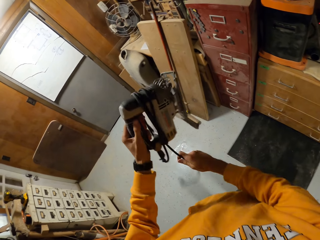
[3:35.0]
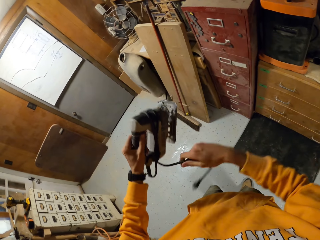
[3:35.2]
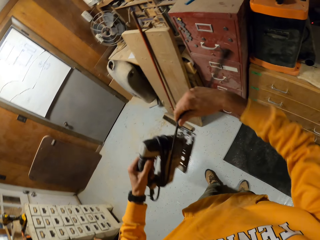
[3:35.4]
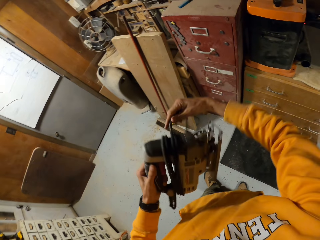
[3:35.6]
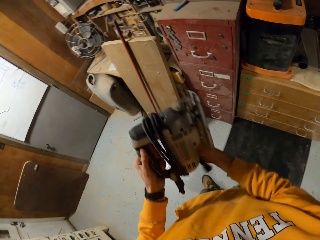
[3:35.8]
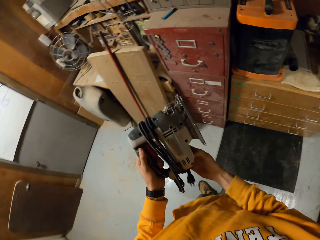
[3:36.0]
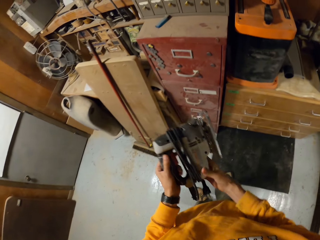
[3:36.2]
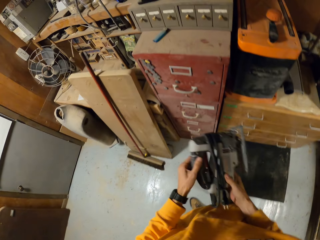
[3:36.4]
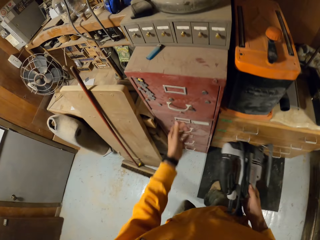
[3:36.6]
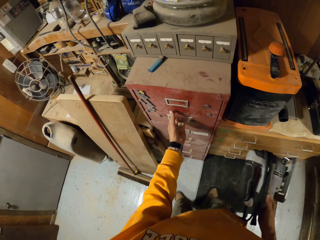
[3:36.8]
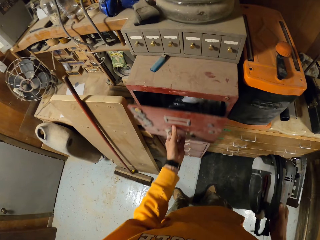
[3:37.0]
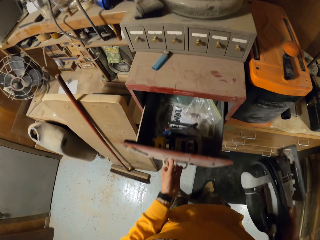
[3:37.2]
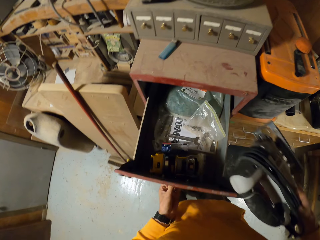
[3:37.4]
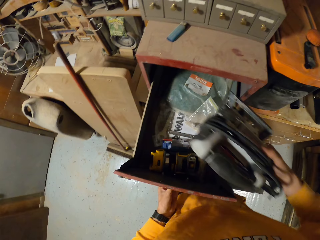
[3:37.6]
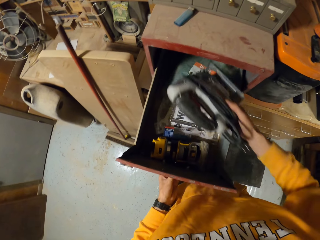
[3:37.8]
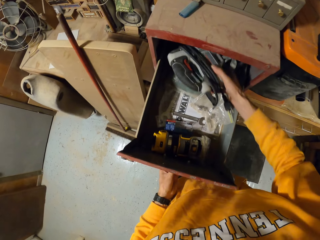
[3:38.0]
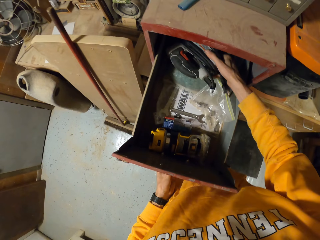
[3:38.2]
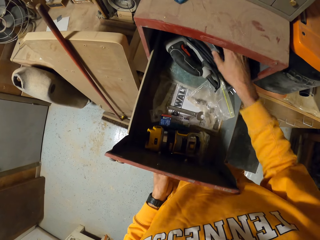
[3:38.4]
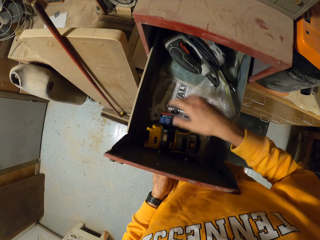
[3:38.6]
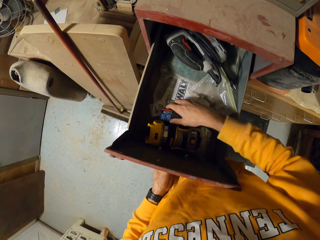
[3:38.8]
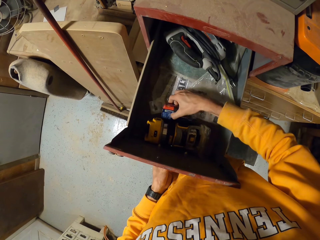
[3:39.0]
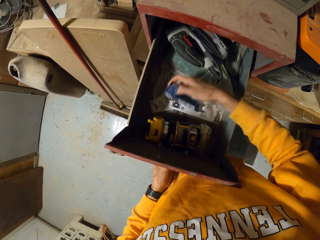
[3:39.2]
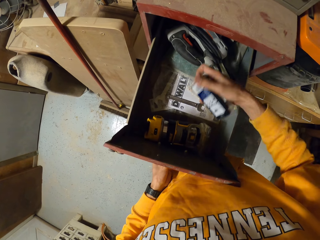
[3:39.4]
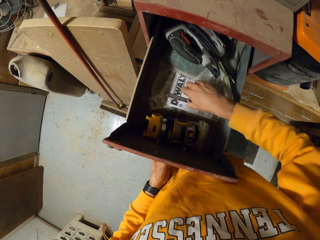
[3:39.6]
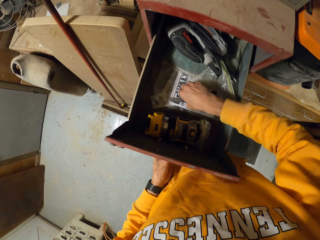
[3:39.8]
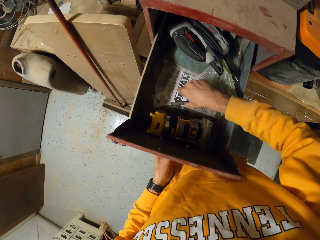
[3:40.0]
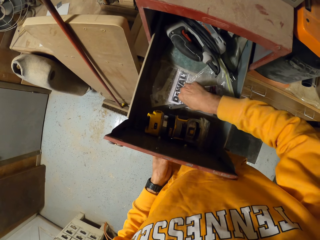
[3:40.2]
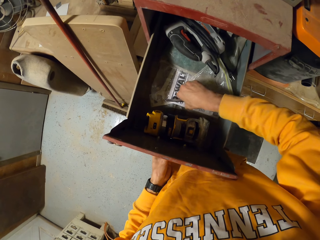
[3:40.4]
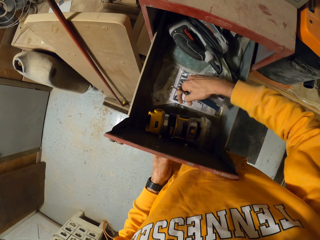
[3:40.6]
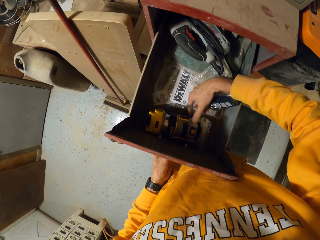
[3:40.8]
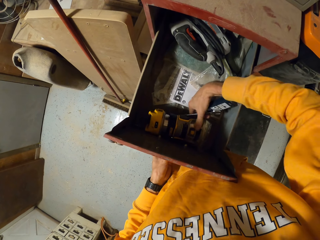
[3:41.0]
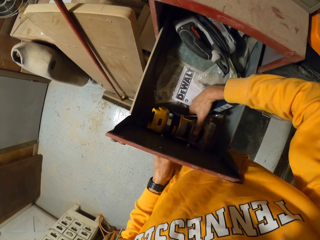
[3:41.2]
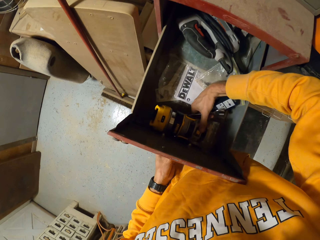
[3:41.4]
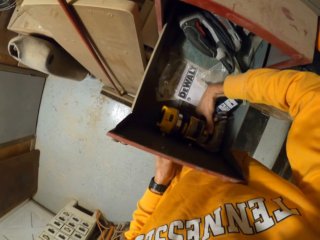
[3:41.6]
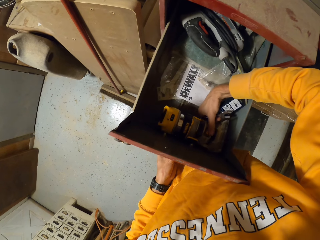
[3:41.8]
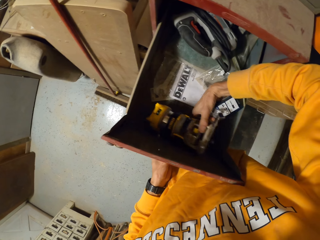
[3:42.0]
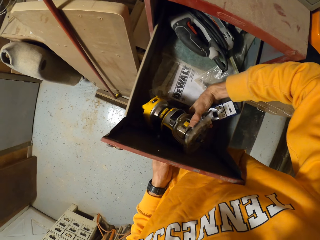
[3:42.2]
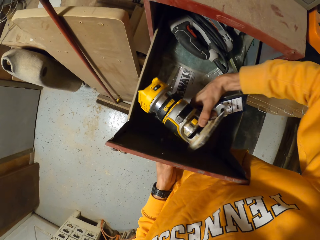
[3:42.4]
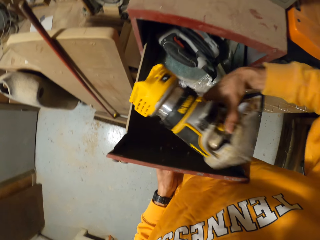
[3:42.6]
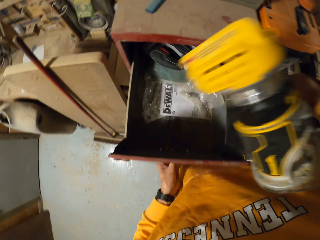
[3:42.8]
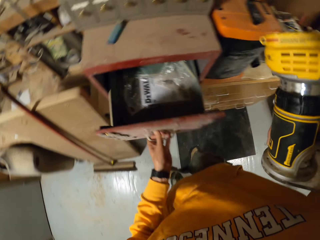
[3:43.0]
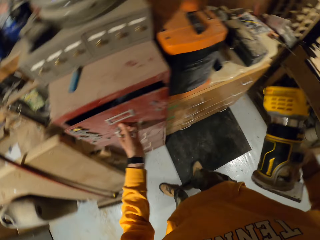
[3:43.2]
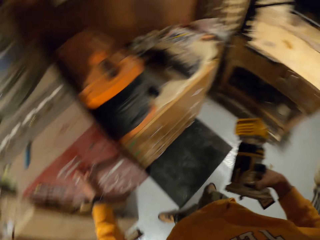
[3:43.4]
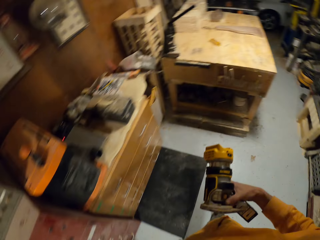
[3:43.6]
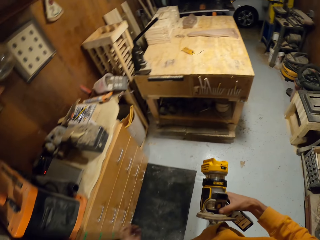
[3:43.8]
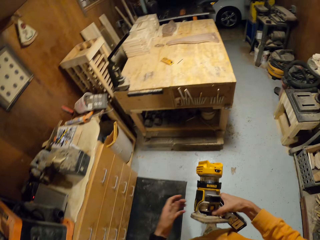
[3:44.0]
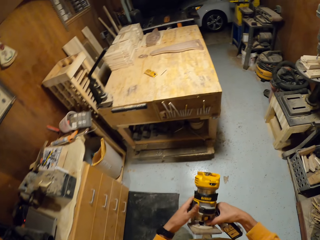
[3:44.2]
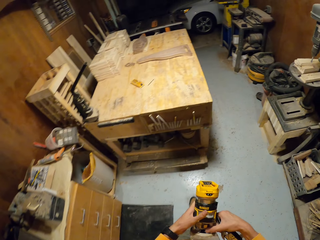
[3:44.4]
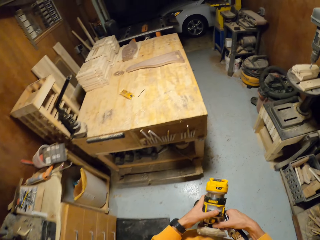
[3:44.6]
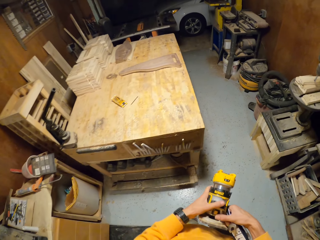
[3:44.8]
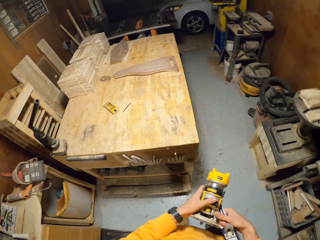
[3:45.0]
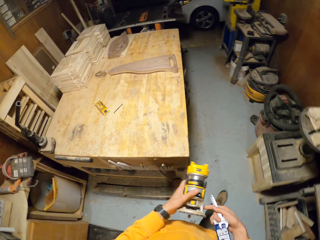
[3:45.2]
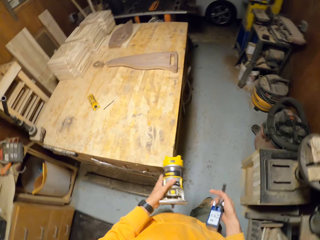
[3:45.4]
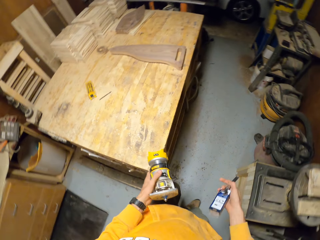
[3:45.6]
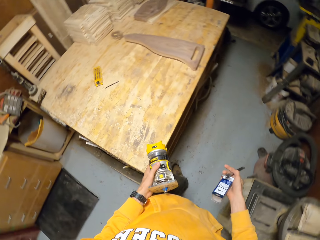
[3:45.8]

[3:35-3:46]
The camera wearer opens a cabinet with his left hand. He puts the portable electric saw in the cabinet with his right hand. He picks up a blue box or collet in the cabinet with his right hand. He picks up a spanner in the cabinet with his right hand. He picks up a device or router in the cabinet with his right hand. He pushes the drawer. He walks around the workshop. He passes the device to his left hand.

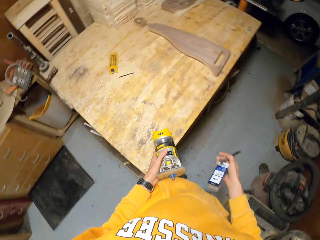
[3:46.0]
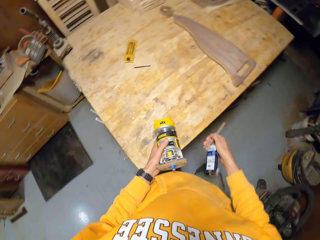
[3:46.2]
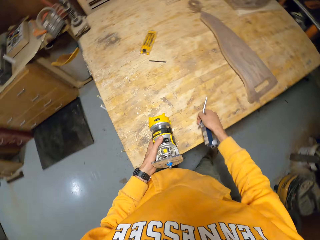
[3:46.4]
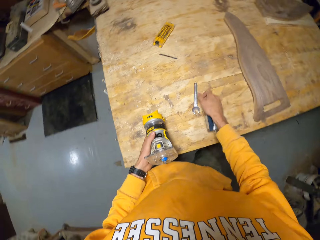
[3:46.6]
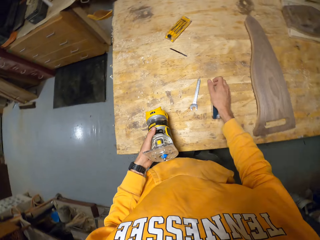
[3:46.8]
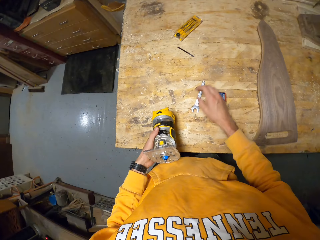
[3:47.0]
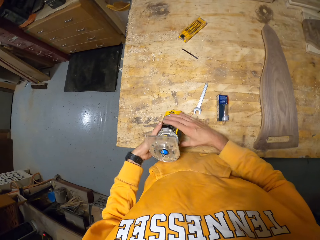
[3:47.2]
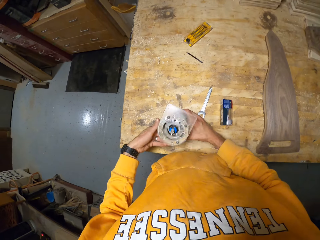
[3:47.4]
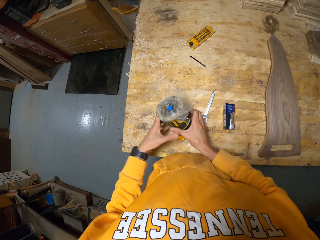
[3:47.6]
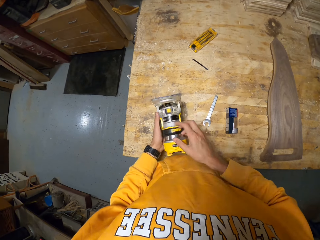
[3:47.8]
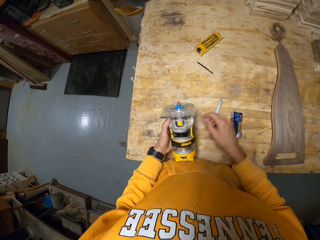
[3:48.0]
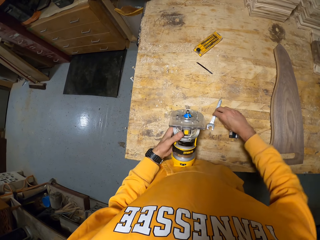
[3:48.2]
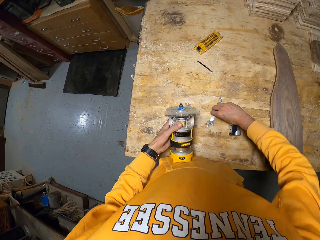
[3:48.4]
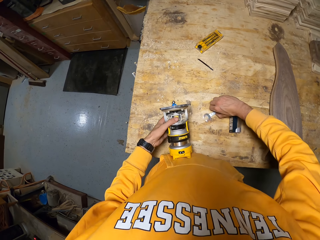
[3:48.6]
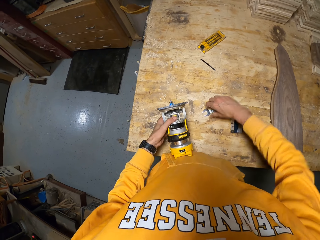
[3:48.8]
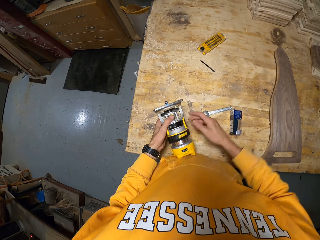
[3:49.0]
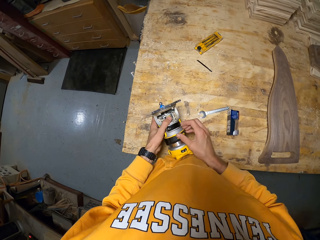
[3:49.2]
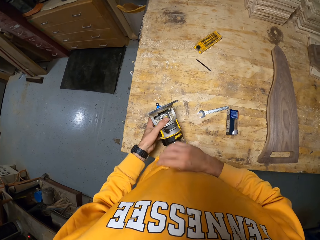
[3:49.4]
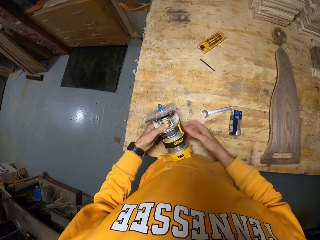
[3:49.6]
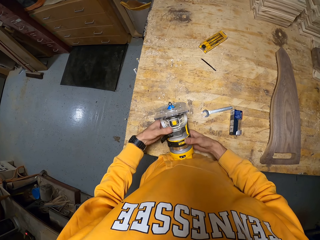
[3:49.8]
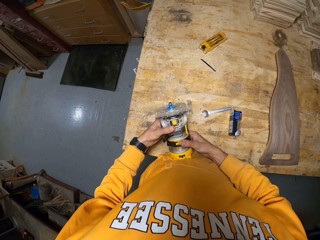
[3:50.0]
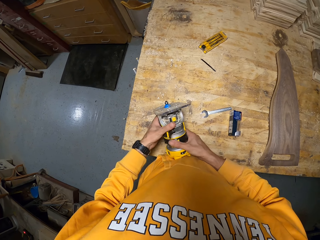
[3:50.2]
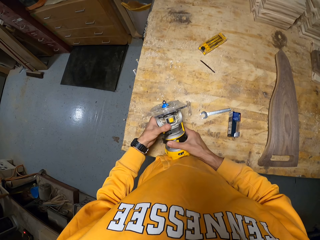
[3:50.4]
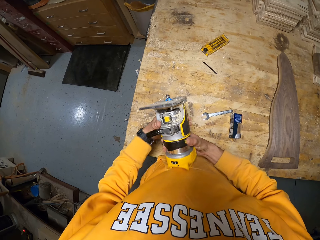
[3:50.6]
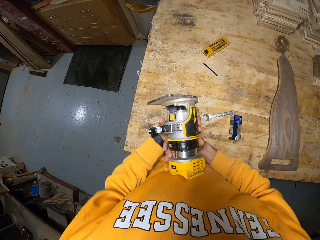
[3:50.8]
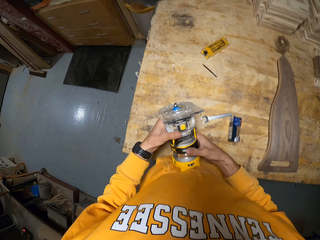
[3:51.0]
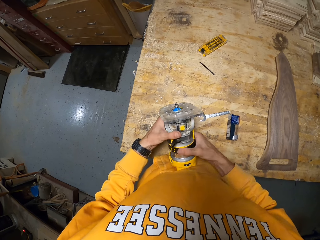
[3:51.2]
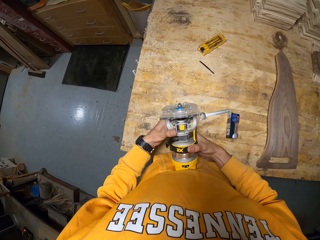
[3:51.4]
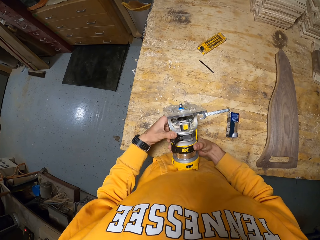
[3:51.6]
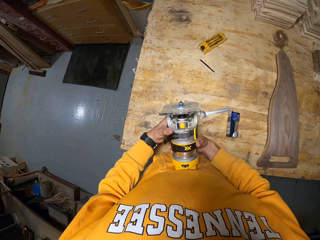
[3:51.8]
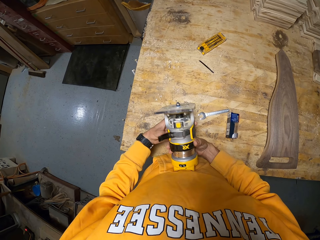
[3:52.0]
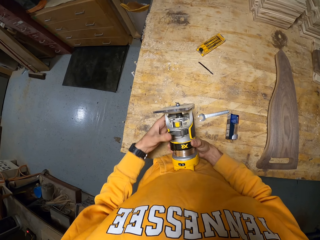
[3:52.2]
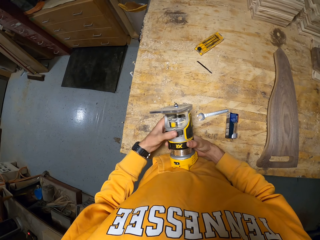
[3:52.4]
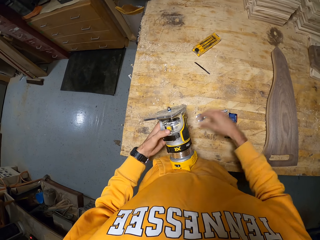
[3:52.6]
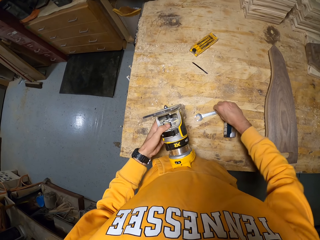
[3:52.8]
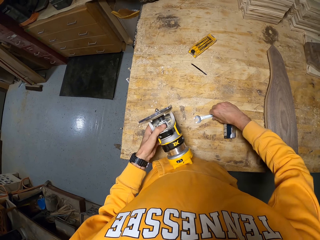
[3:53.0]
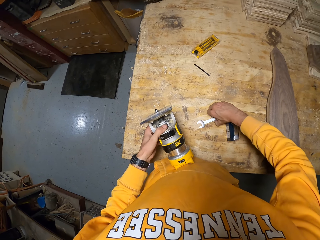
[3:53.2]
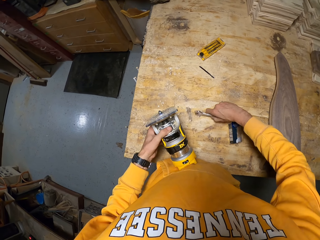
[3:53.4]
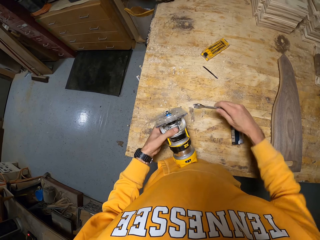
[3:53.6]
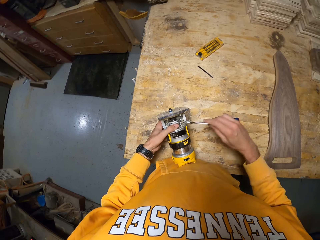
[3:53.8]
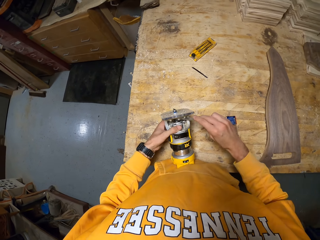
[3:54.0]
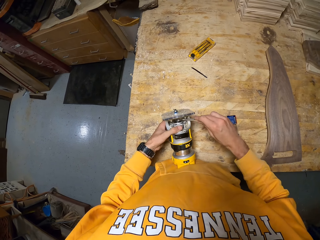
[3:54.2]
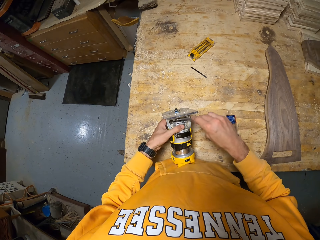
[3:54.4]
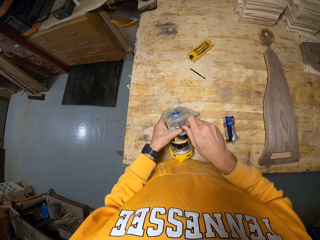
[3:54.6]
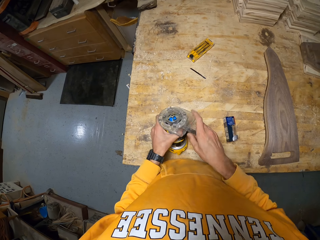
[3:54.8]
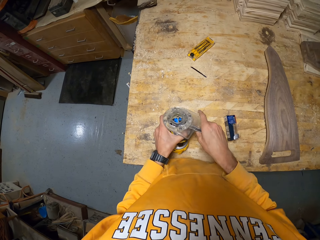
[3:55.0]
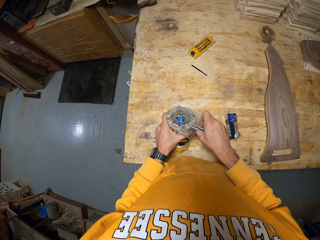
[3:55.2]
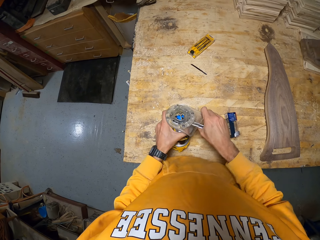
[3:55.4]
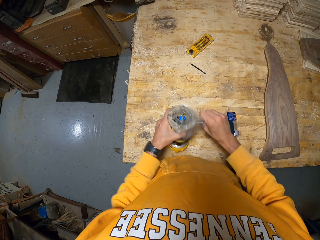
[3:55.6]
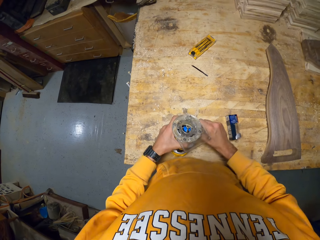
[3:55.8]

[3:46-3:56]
The camera wearer puts the spanner and the collet on the table with his right hand. He inspects the device or router with his hands. He adjusts the spanner on the table with his right hand. He examines the device with his hands. He untightens the router. He picks up the spanner on the table with his right hand. He loosens the device with the spanner in his right hand.
